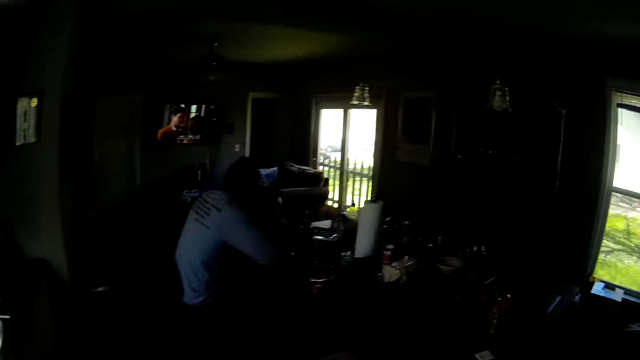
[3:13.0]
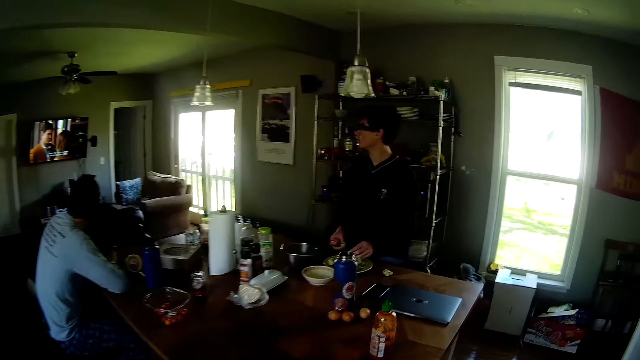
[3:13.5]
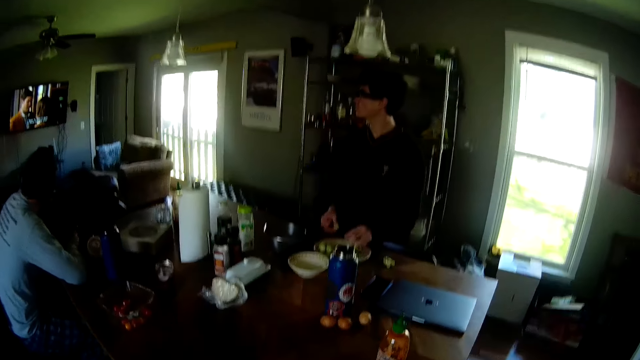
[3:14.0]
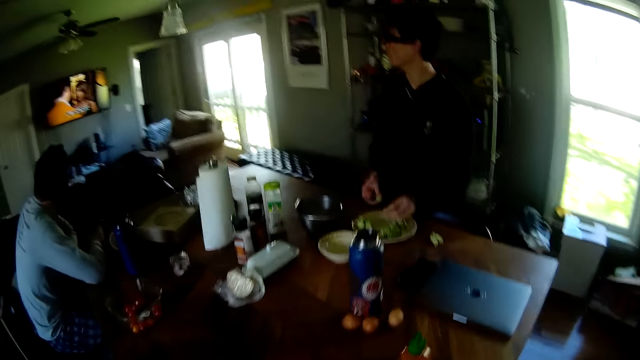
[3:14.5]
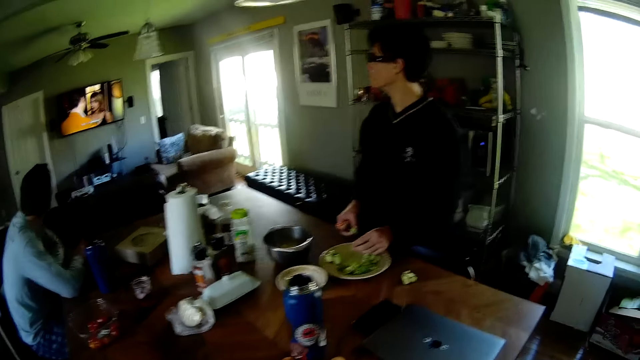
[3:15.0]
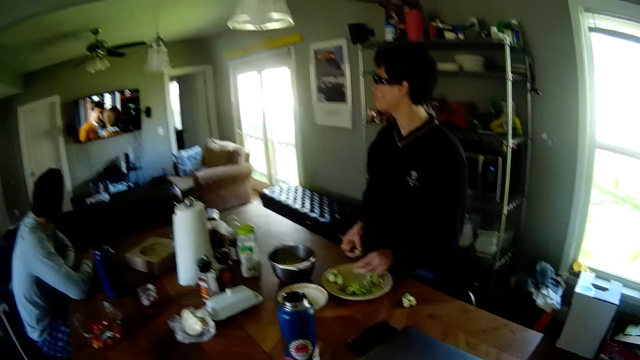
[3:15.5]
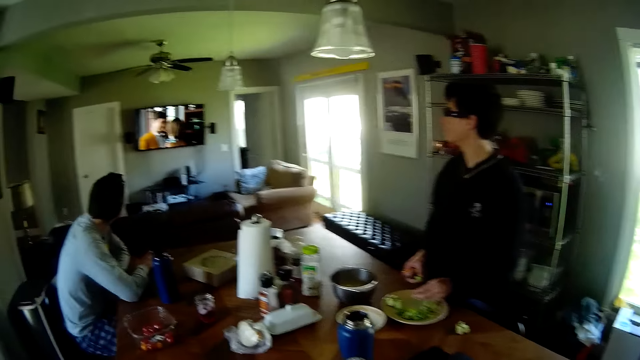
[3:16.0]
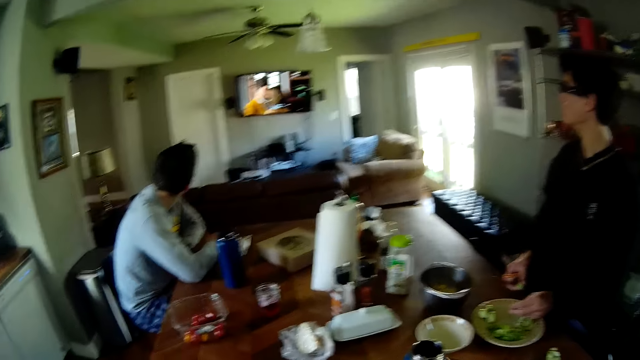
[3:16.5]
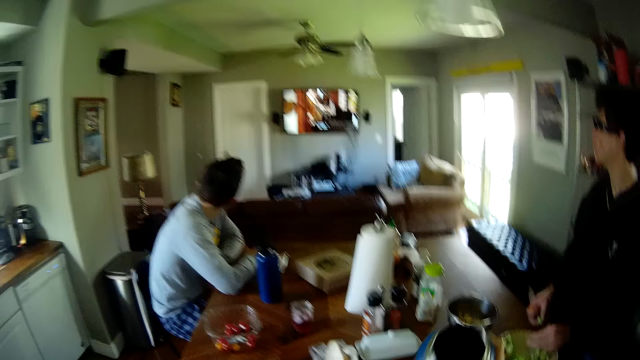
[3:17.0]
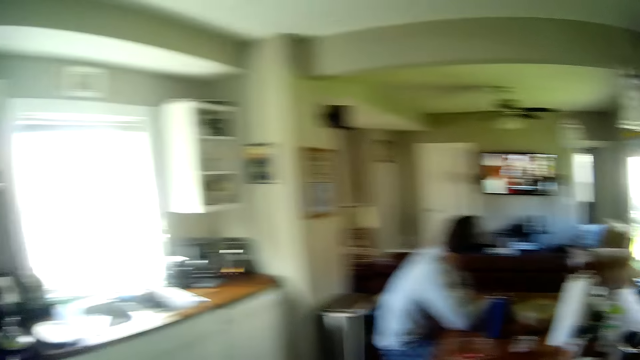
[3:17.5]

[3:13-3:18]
The camera wearer walks to the dining table. He picks up a flask with his right hand from the dining table.

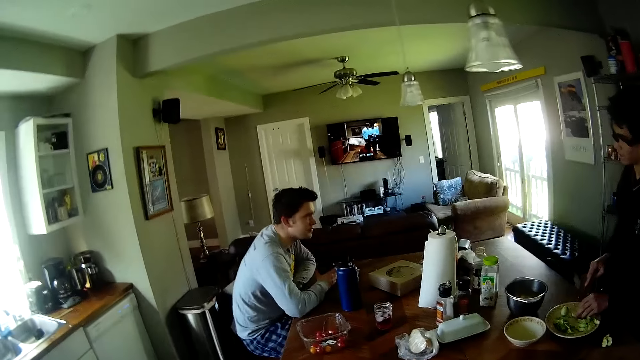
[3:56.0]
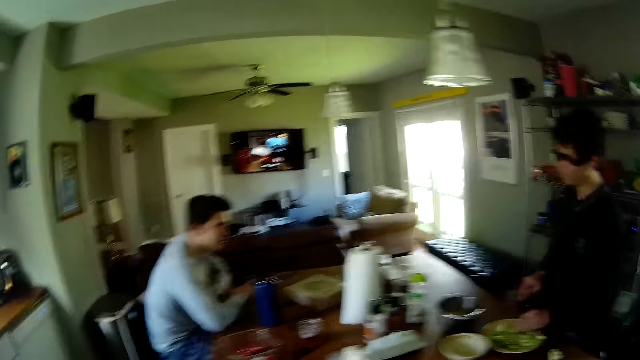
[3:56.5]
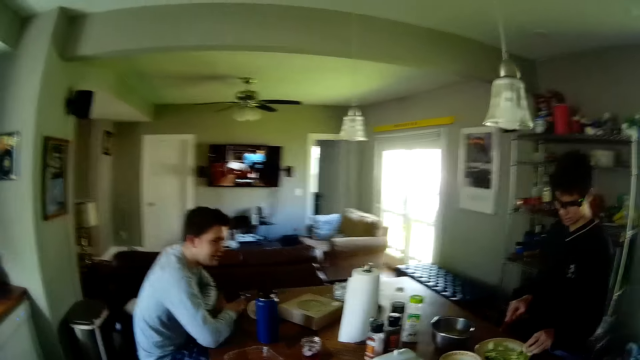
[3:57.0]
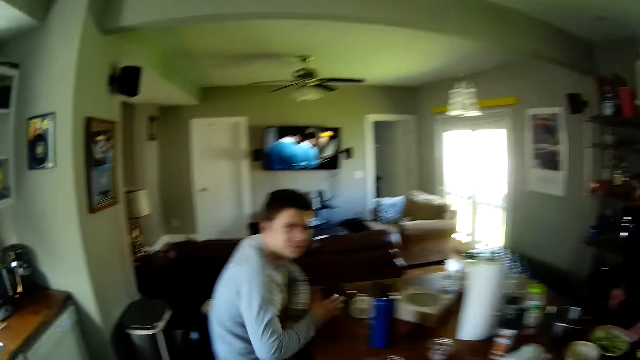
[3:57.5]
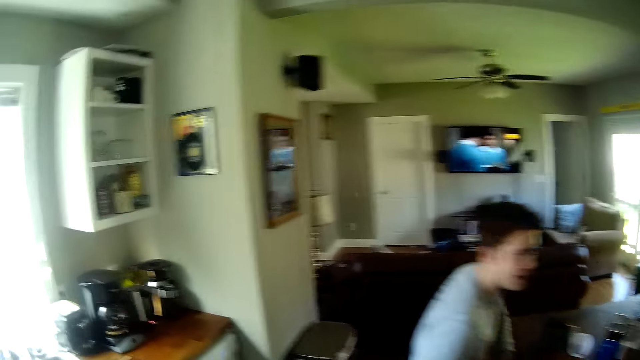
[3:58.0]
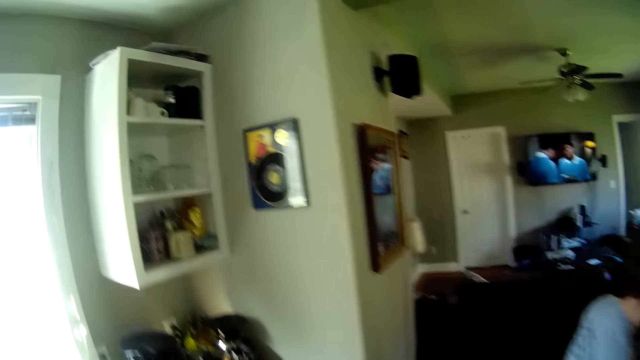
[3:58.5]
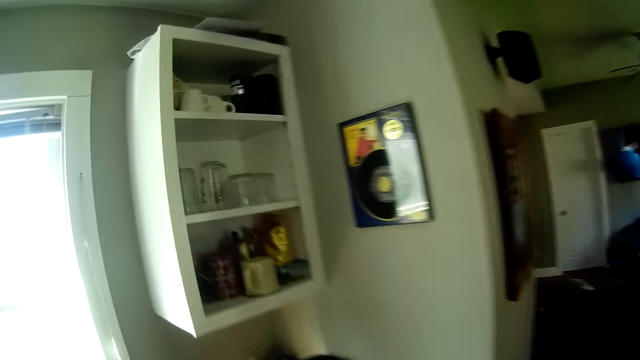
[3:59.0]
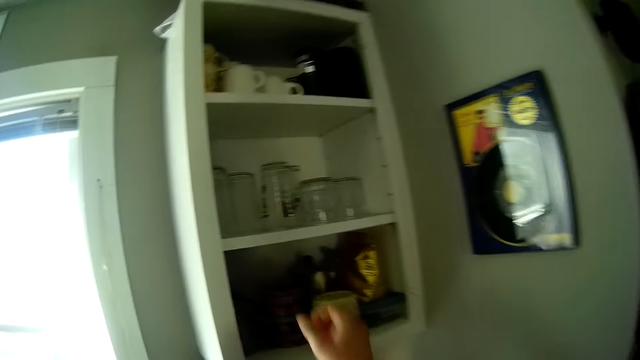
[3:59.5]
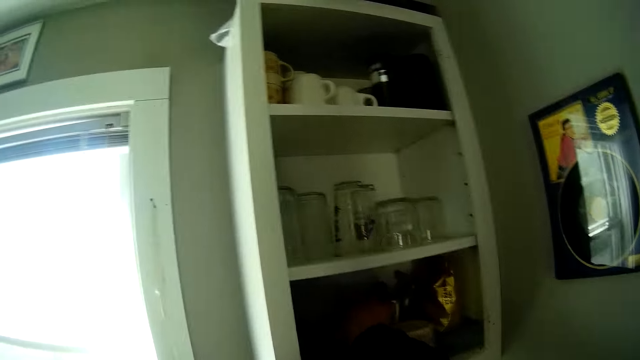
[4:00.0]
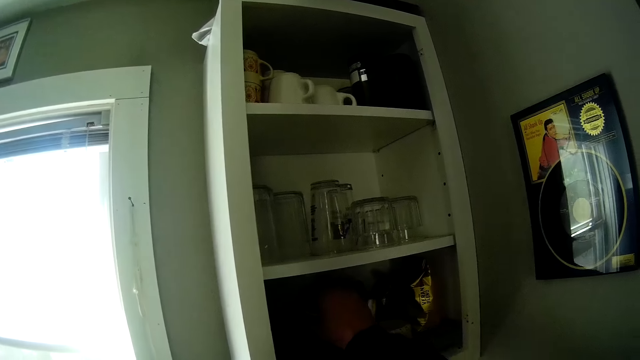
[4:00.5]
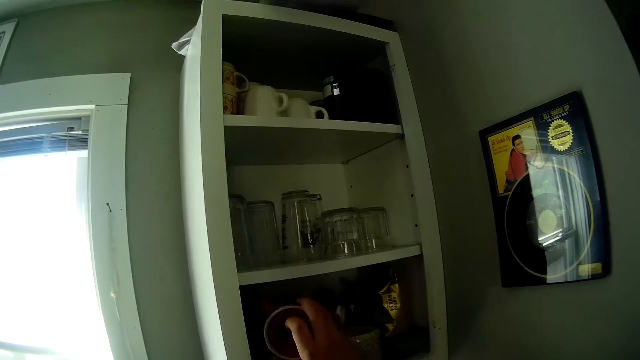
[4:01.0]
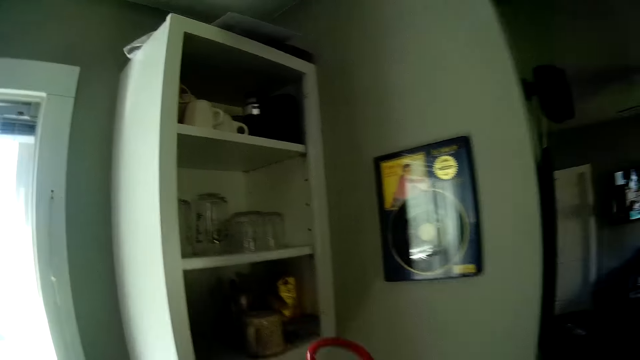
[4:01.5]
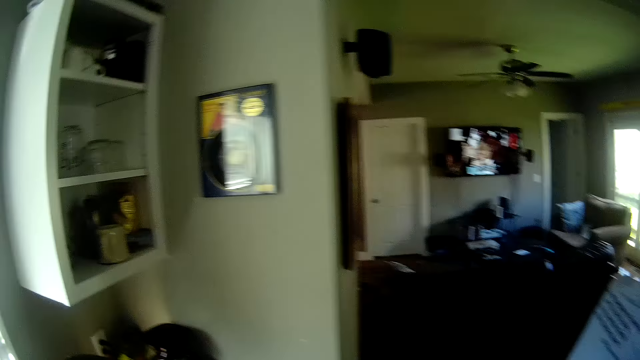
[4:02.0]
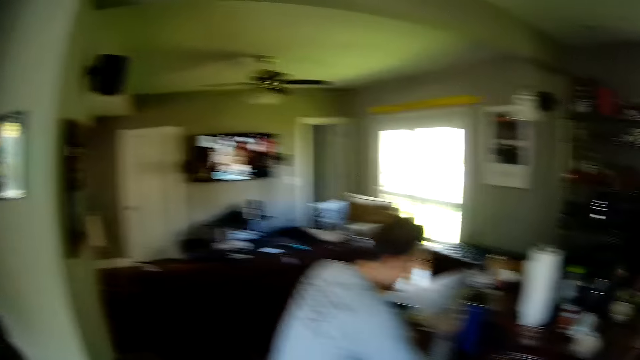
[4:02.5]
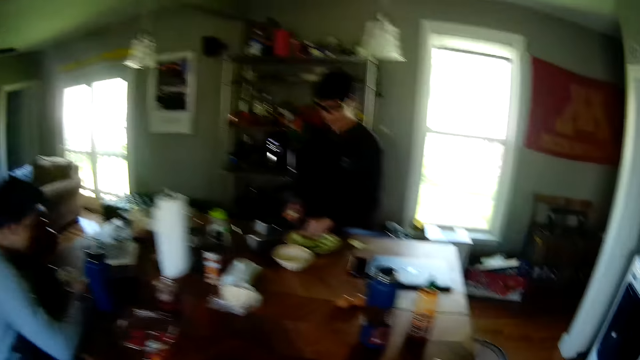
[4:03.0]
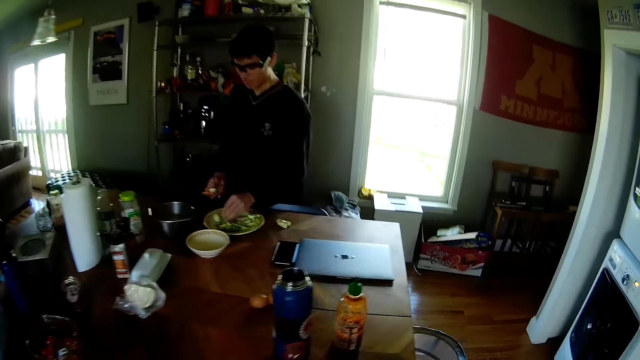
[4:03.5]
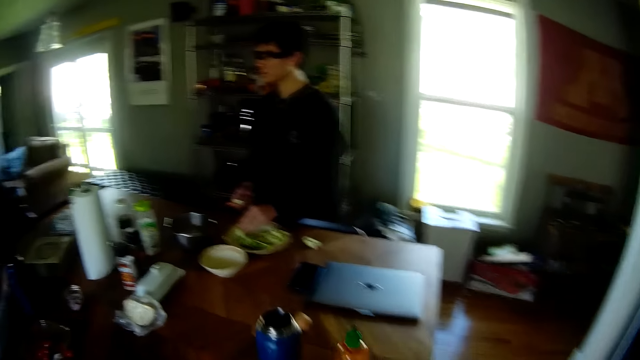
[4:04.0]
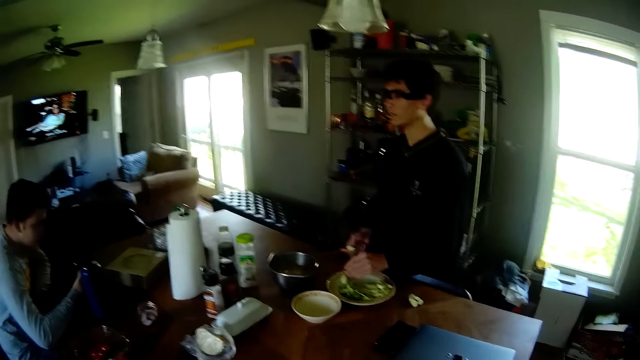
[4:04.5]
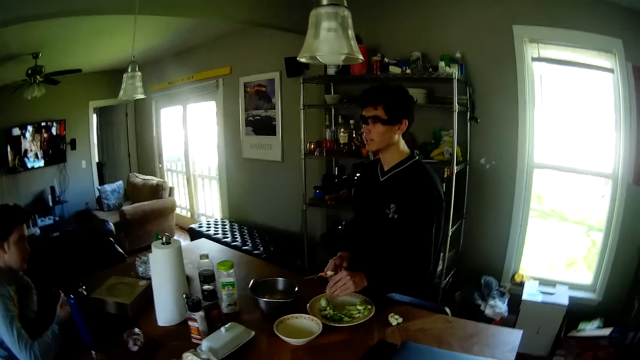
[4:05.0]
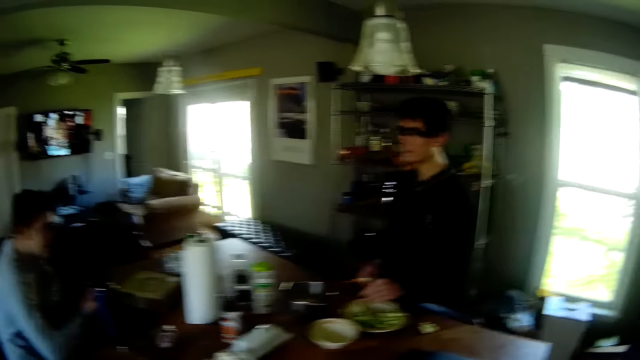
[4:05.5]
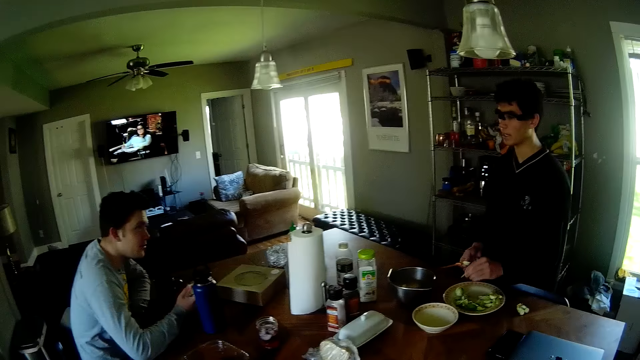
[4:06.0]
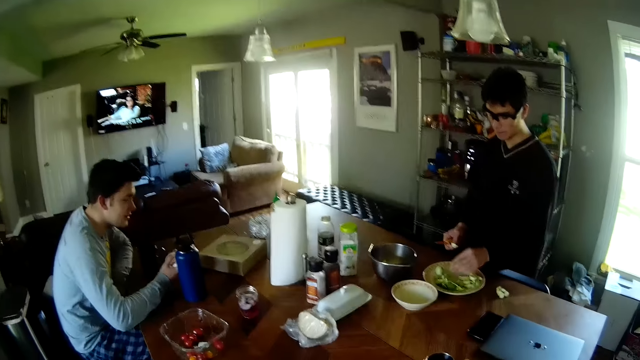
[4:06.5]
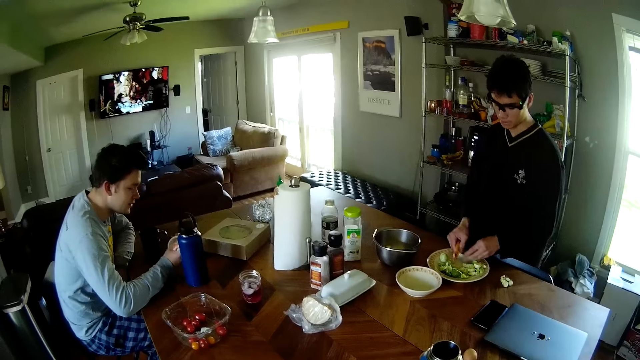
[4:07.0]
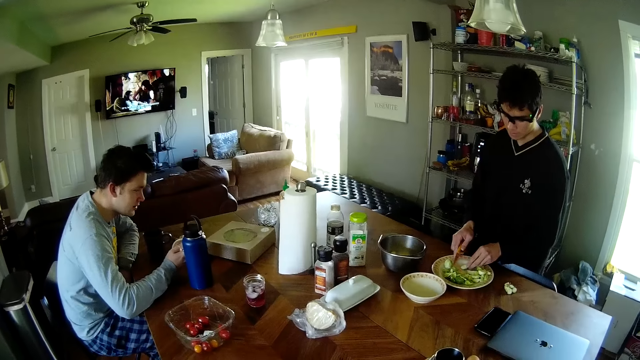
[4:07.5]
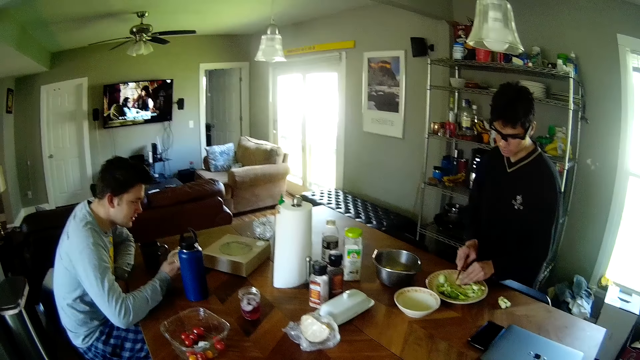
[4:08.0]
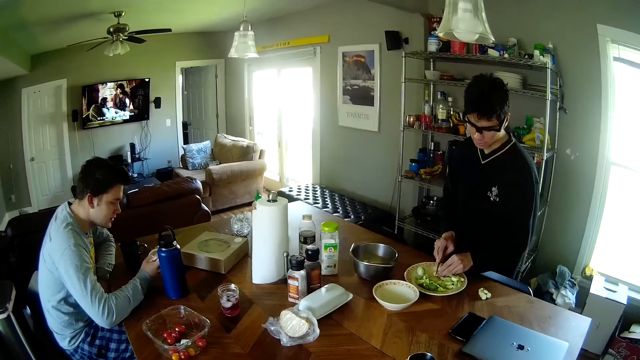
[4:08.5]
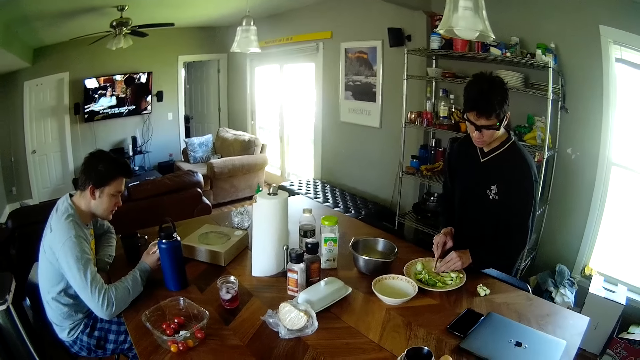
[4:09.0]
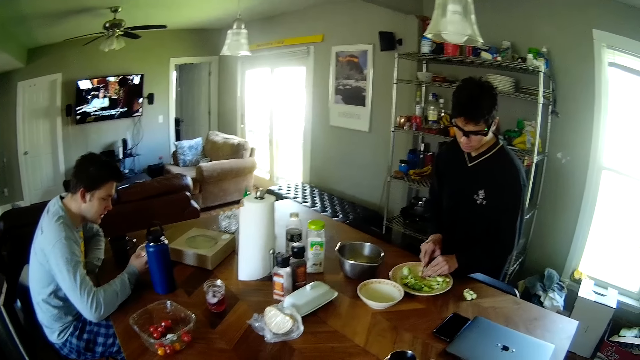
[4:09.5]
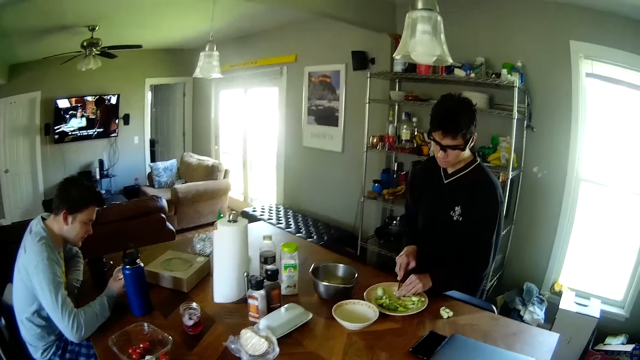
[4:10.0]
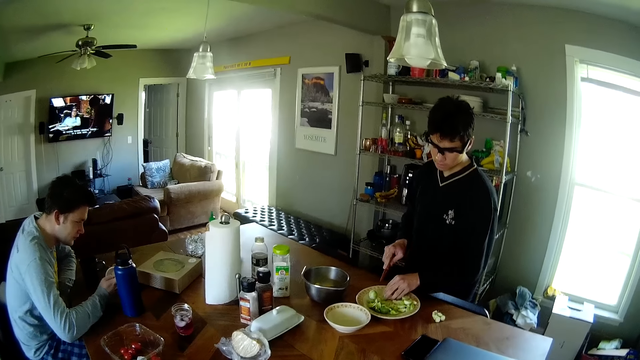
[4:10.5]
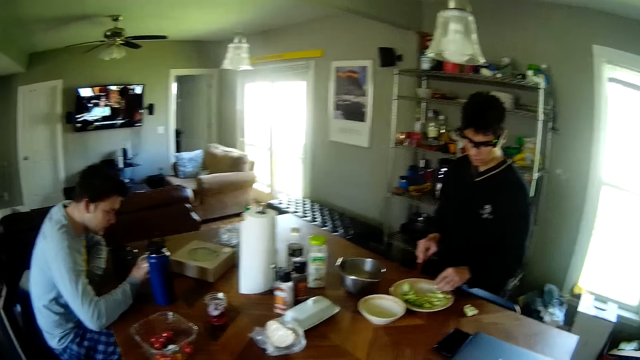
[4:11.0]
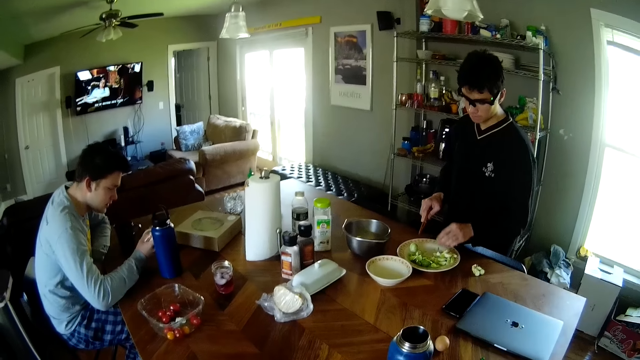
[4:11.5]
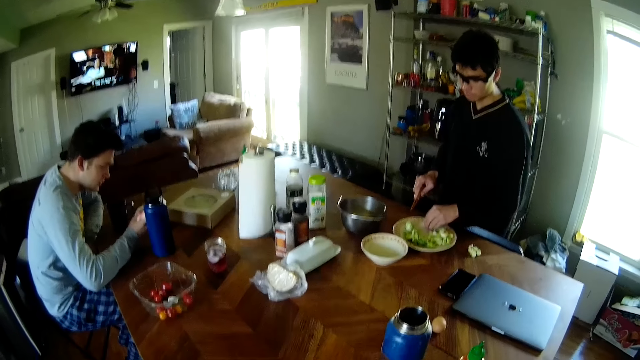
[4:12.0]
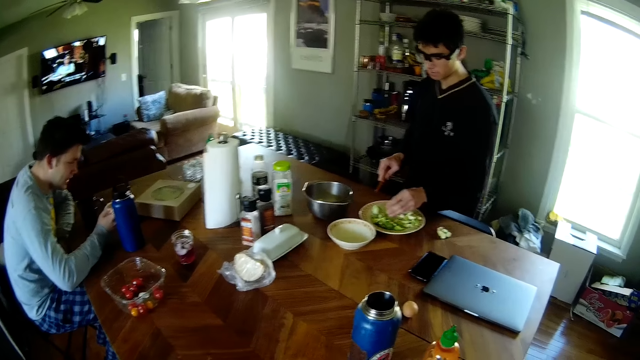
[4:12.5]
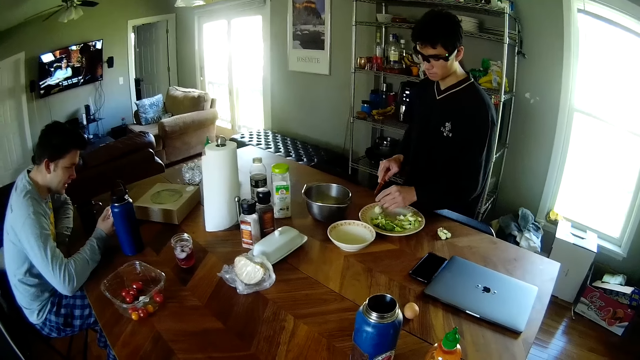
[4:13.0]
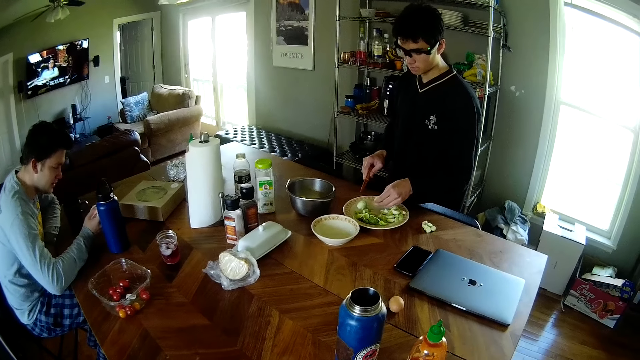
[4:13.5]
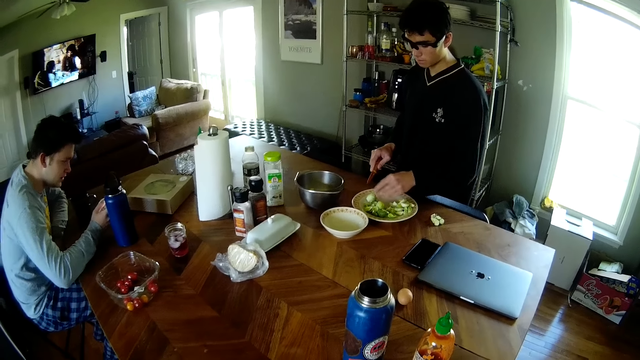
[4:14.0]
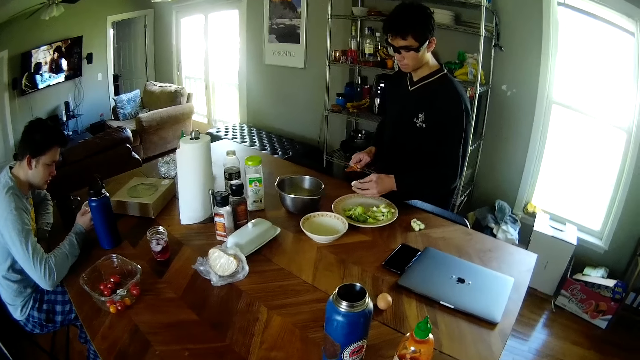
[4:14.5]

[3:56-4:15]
The camera wearer walks to a cupboard. He picks up a mug or cup from the cupboard with his right hand. He walks to the dining table. A man presses a phone with his right hand. The camera wearer puts the cup on the table. A person cuts something on the plate with a knife. Another person scrolls the phone.
